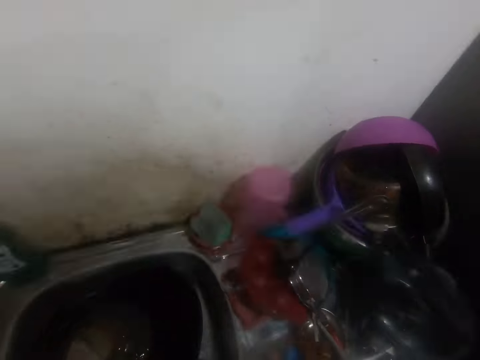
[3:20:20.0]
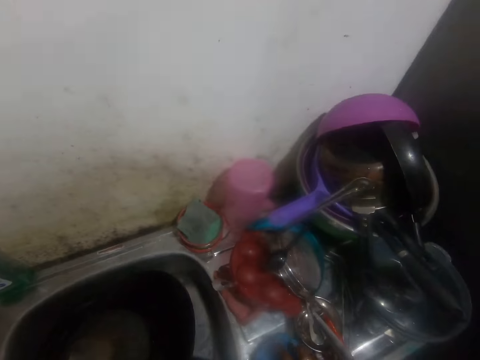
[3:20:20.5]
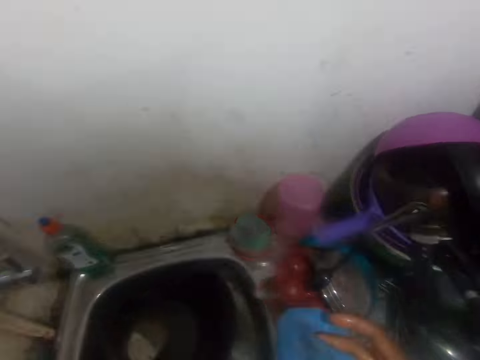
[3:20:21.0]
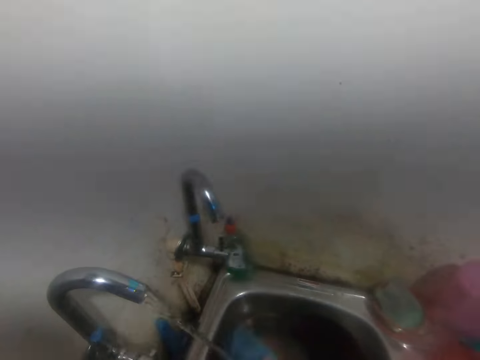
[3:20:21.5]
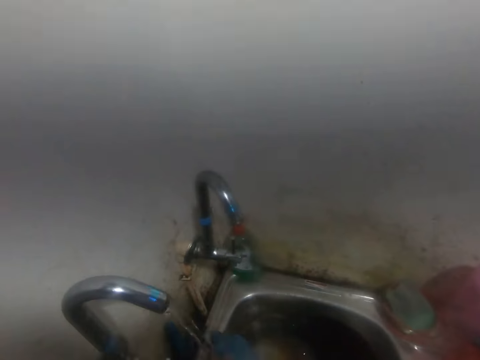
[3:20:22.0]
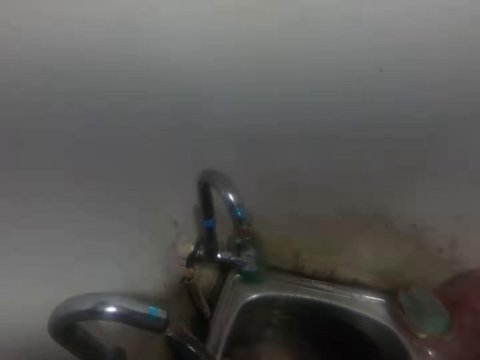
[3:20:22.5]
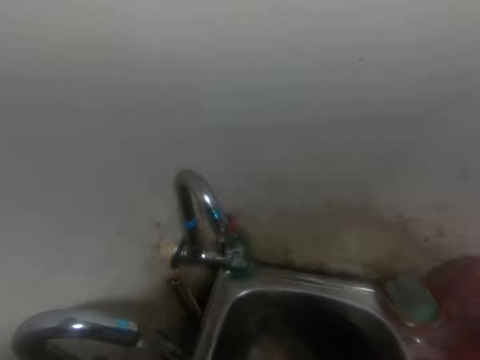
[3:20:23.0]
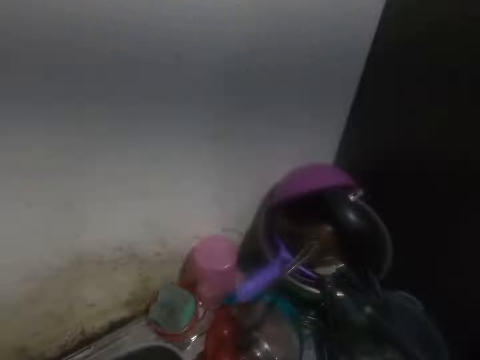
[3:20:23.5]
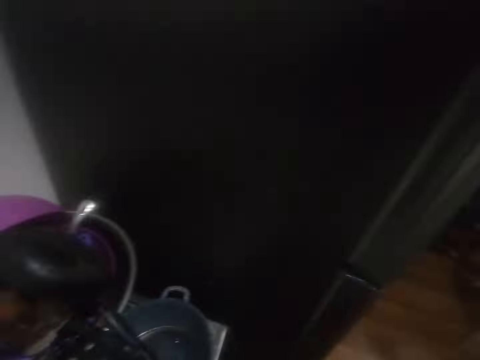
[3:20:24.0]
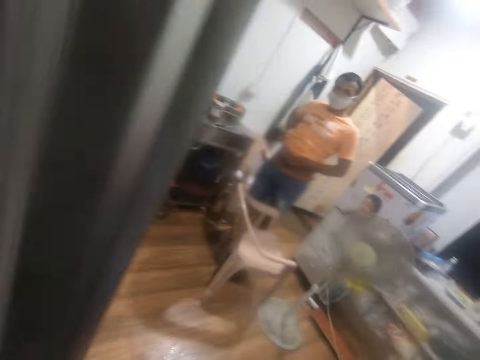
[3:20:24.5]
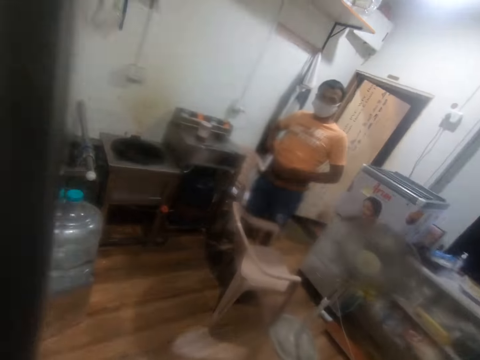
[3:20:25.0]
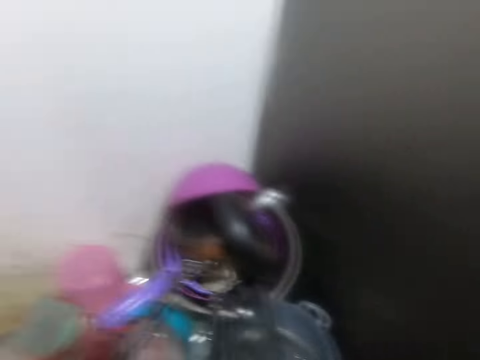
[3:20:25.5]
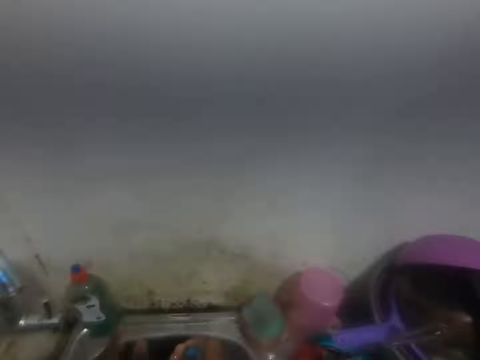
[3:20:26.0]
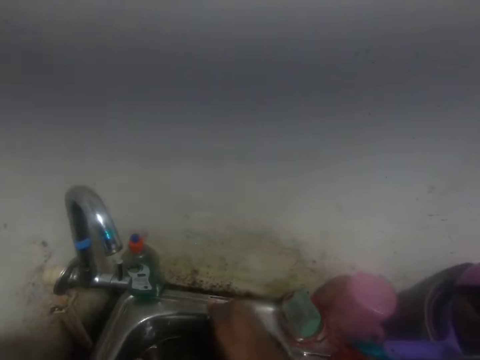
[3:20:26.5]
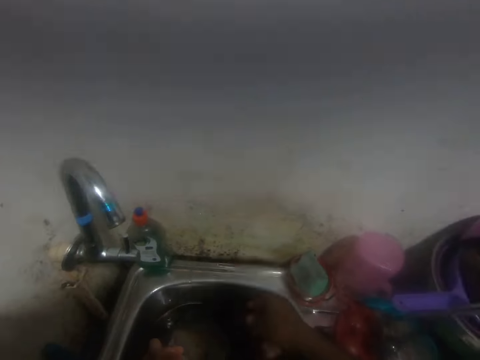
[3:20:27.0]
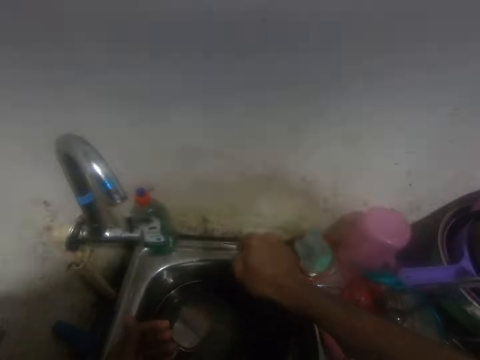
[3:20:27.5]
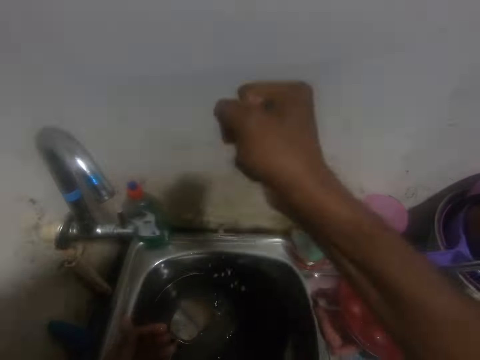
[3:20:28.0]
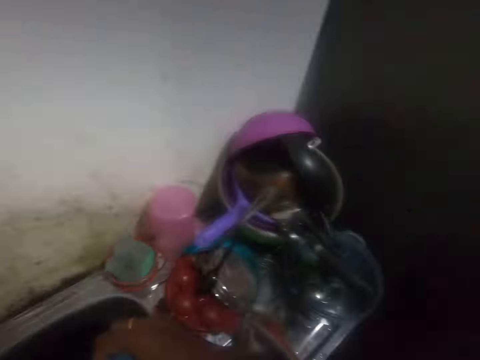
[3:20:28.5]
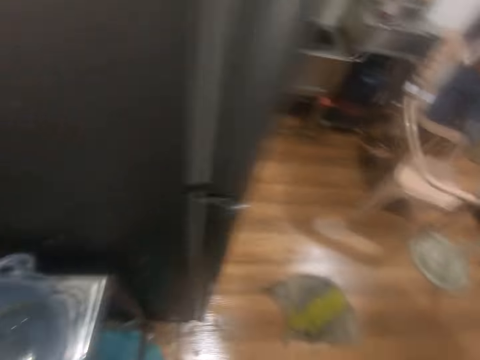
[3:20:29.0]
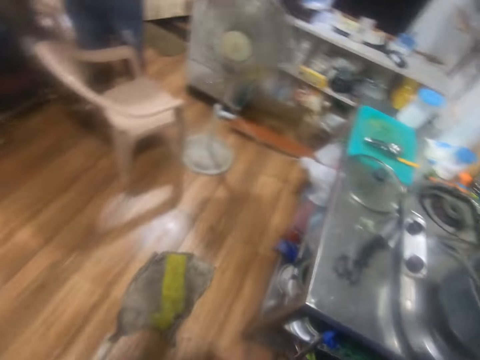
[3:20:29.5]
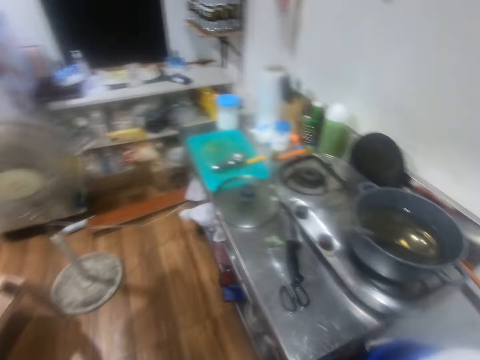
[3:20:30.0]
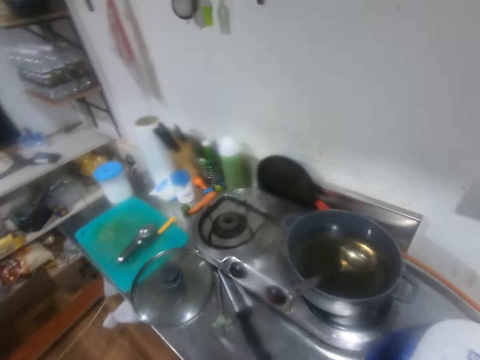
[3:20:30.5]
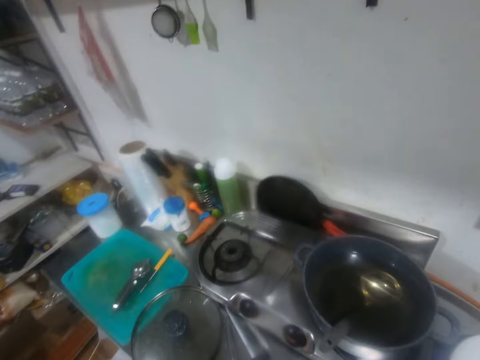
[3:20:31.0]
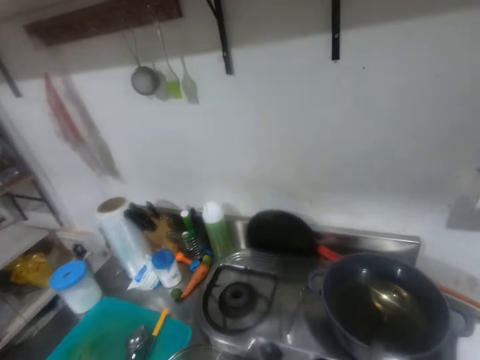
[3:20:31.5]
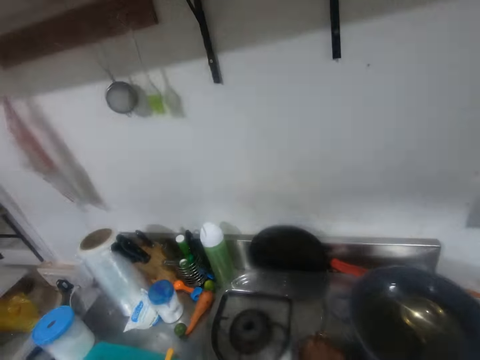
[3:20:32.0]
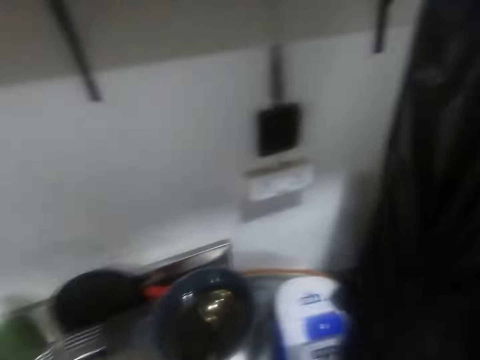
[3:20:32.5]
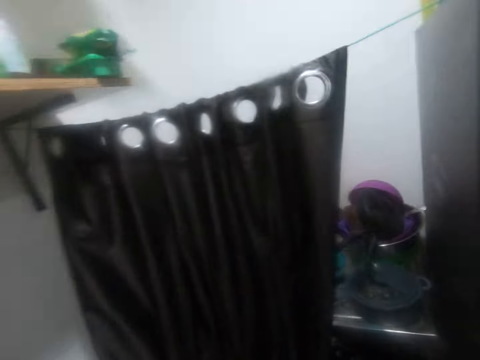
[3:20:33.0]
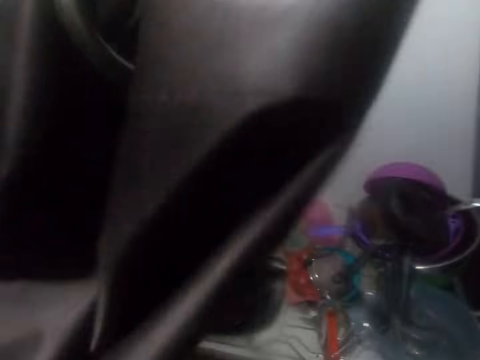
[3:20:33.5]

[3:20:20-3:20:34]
The camera wearer drops the wipe cloth on the sink top with his right hand. He picks up the wipe cloth from the sink top with his right hand. He washes the wipe cloth in his right hand with water from the tap. He walks around a room. He interacts with a man. He walks around the room.

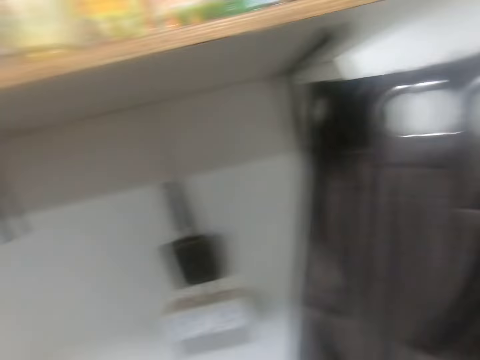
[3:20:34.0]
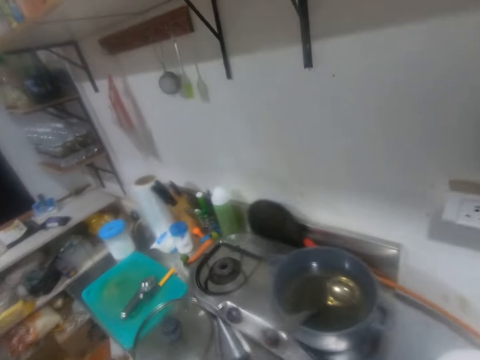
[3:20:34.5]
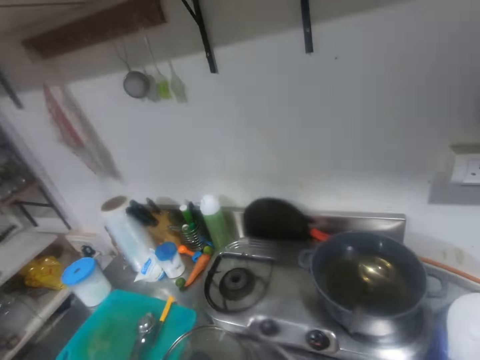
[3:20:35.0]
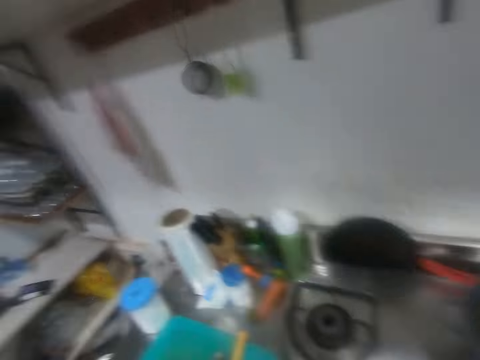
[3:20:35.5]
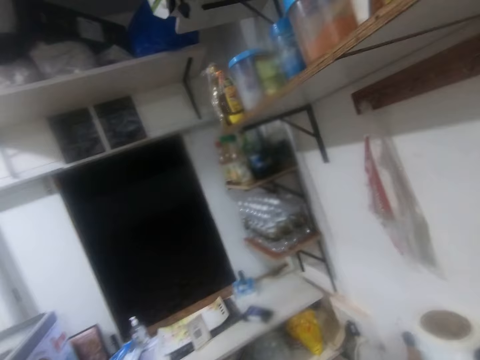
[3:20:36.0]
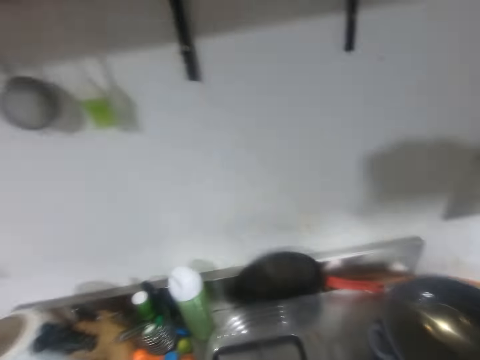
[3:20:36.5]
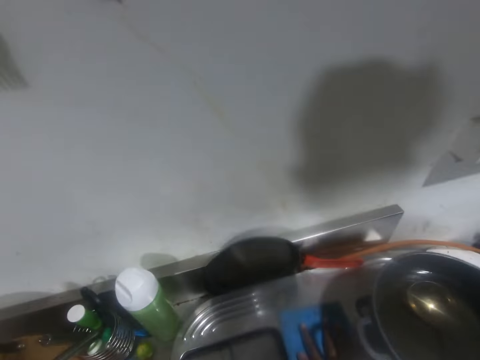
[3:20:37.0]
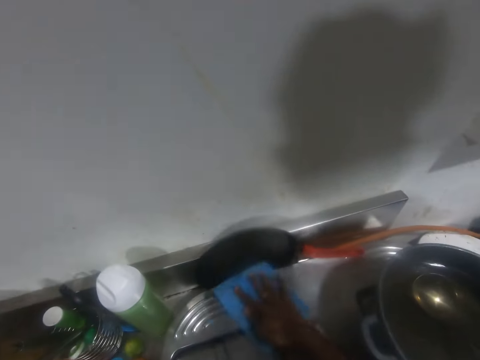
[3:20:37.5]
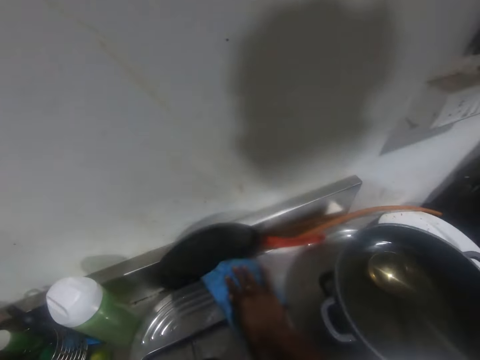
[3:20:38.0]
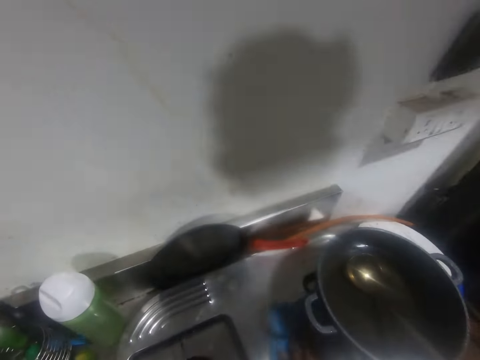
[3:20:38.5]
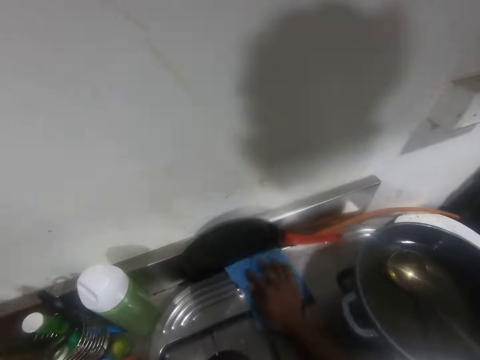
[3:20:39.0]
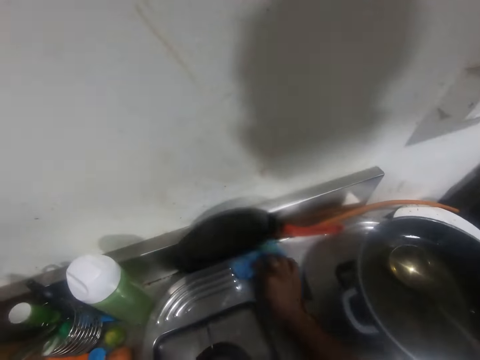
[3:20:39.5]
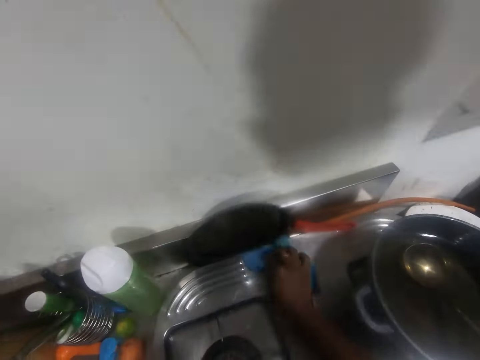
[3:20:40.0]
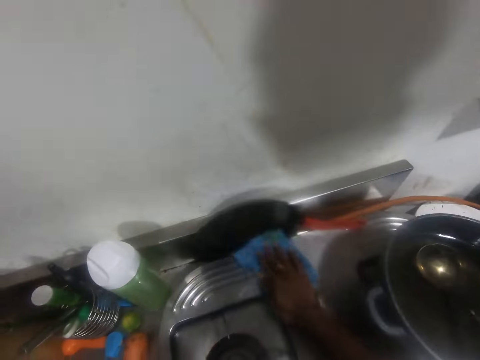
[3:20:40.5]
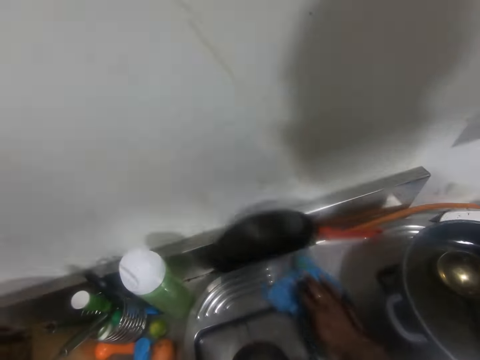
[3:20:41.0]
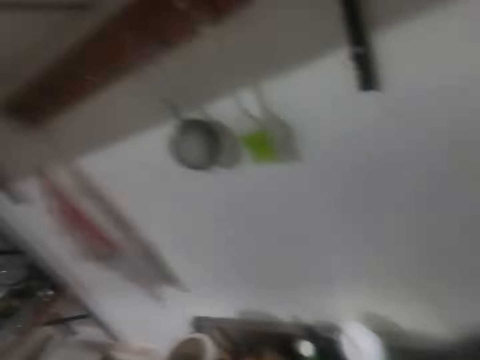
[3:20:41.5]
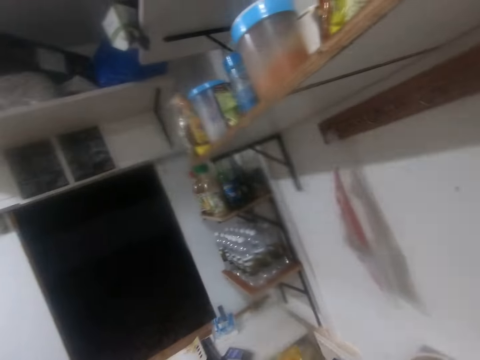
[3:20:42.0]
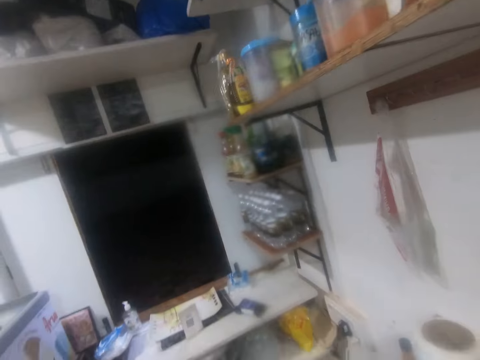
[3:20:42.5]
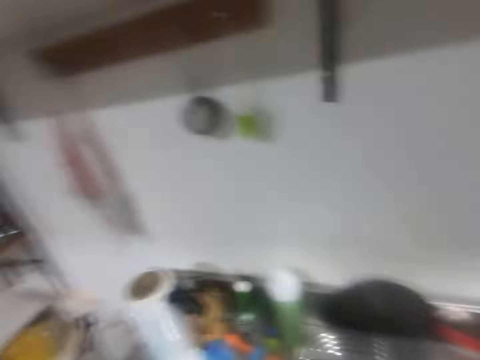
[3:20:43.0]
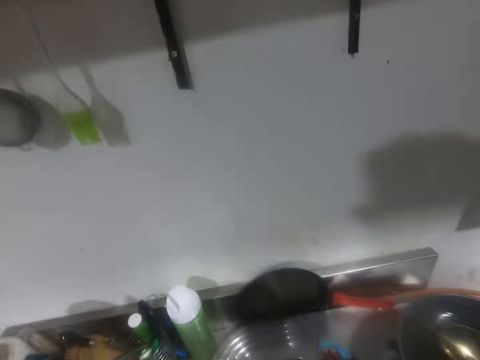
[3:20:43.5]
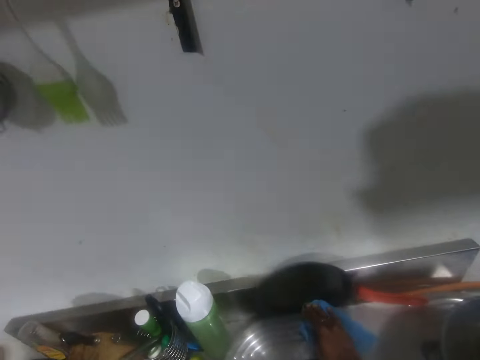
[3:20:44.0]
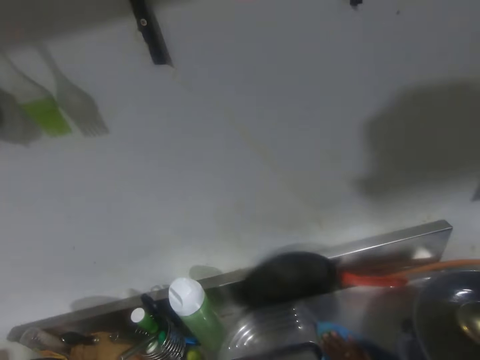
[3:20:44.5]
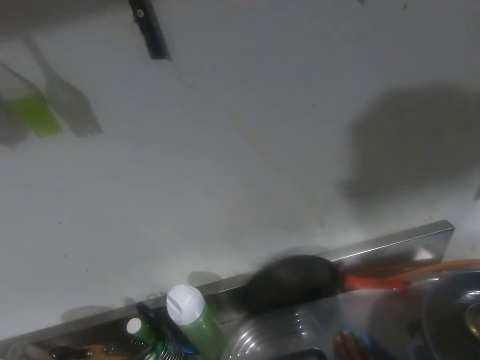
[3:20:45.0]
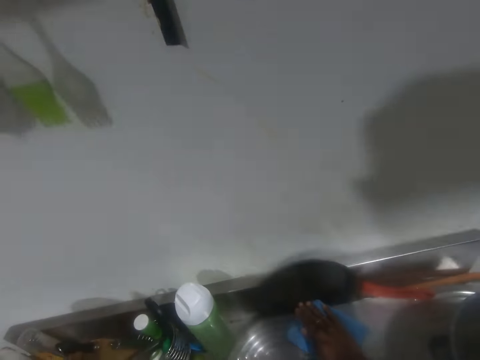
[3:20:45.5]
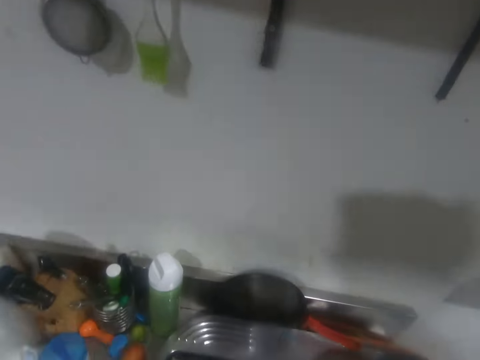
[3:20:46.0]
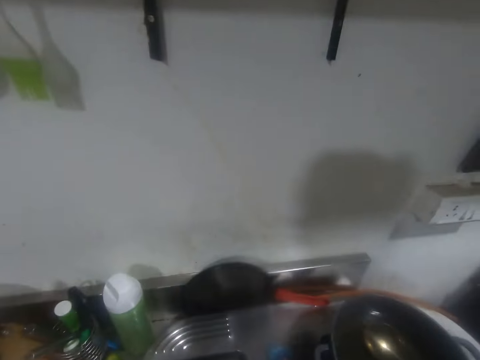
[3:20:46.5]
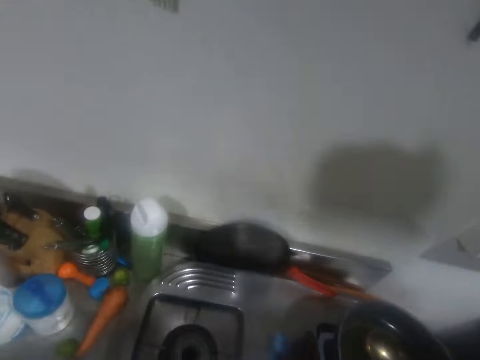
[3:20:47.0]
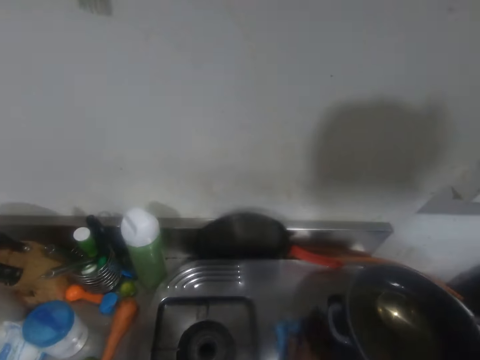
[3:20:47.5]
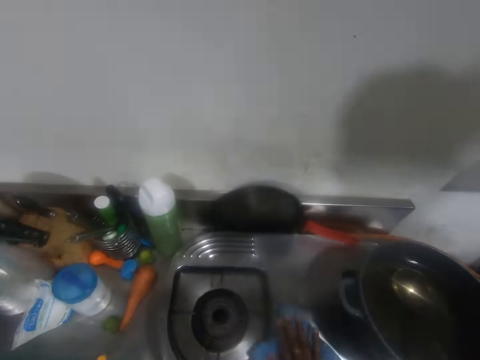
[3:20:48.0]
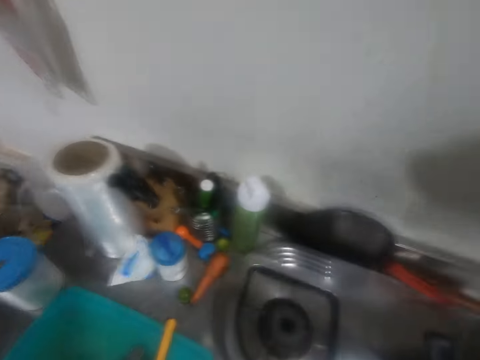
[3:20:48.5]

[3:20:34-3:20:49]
The camera wearer interacts with a man. He wipes a gas cooker with the wipe cloth in his right hand. He looks around a room. He wipes the gas cooker.
